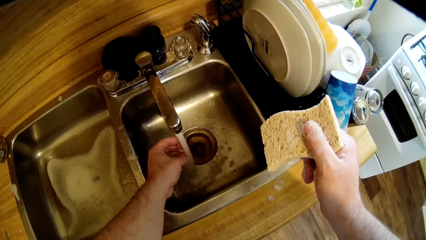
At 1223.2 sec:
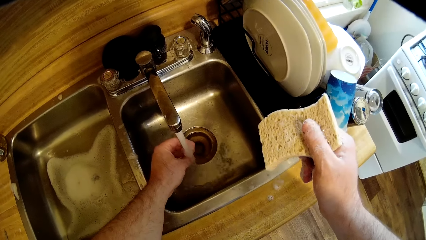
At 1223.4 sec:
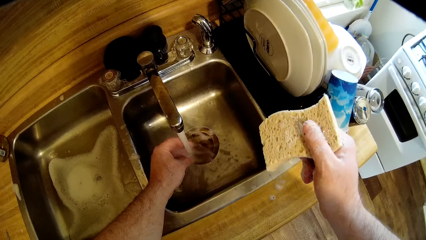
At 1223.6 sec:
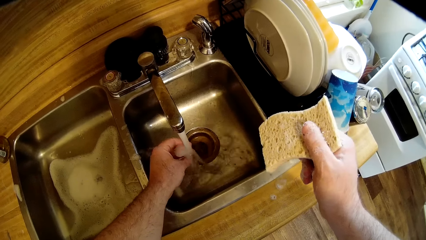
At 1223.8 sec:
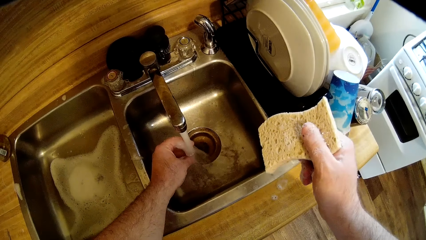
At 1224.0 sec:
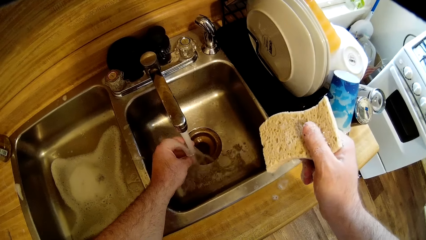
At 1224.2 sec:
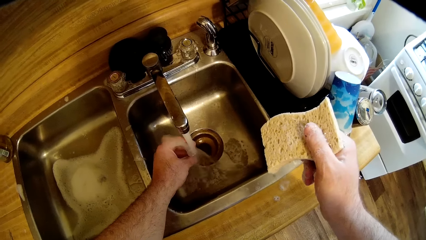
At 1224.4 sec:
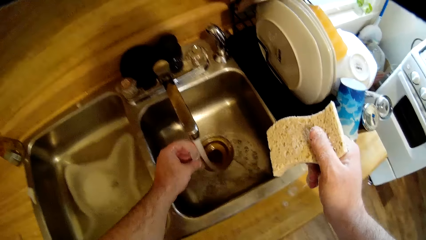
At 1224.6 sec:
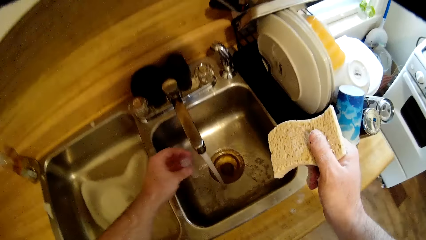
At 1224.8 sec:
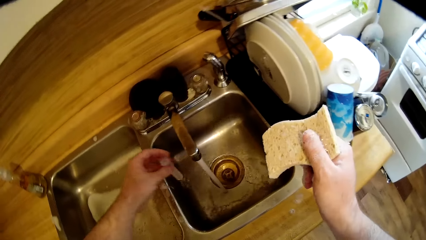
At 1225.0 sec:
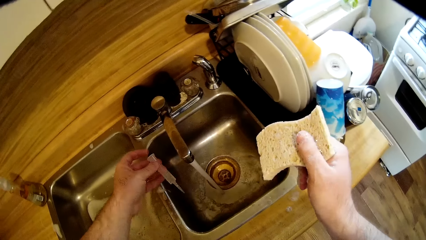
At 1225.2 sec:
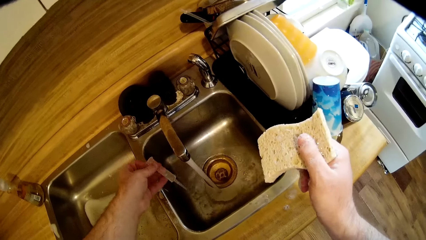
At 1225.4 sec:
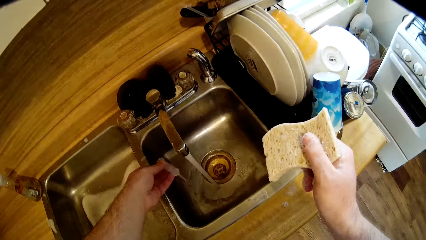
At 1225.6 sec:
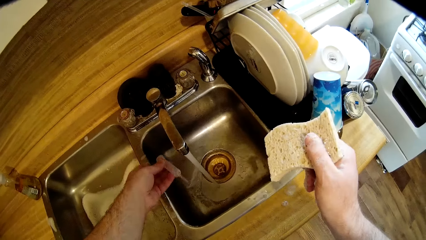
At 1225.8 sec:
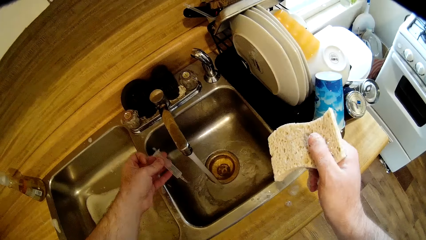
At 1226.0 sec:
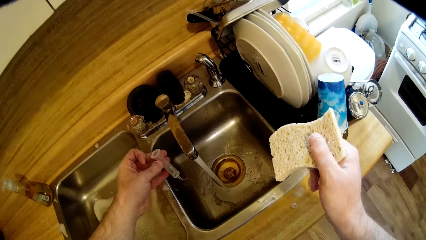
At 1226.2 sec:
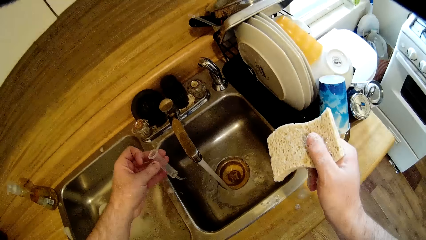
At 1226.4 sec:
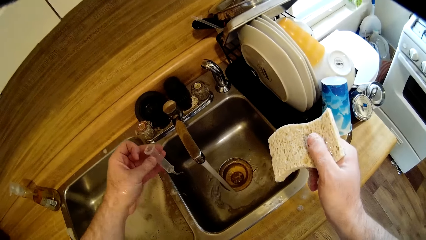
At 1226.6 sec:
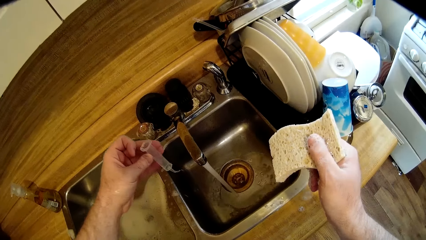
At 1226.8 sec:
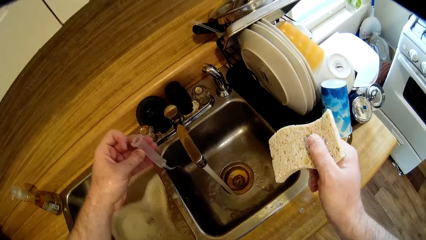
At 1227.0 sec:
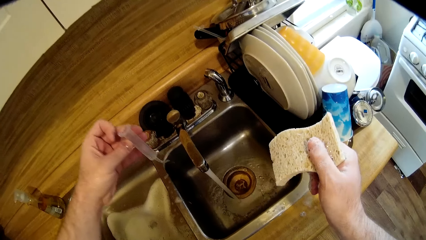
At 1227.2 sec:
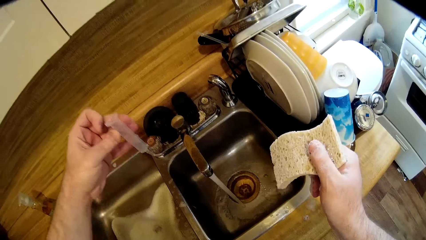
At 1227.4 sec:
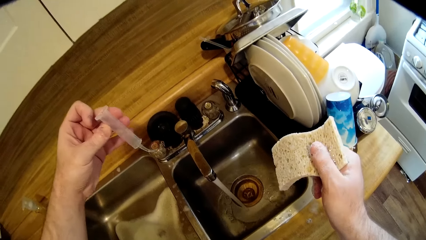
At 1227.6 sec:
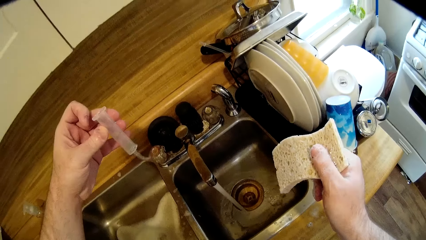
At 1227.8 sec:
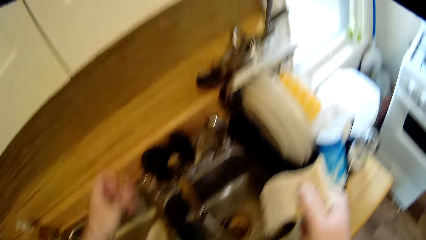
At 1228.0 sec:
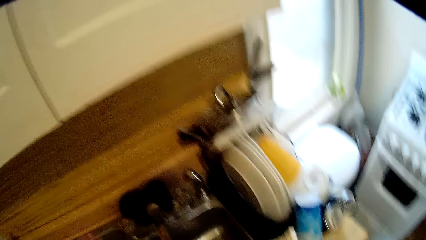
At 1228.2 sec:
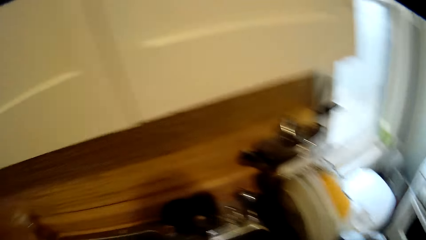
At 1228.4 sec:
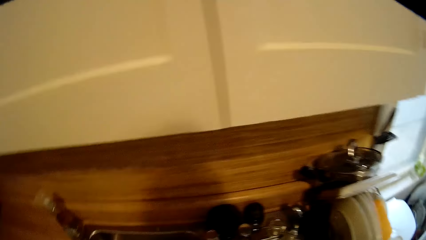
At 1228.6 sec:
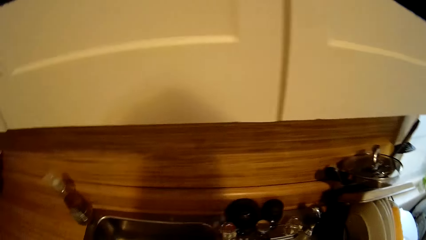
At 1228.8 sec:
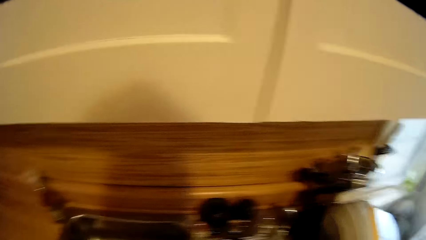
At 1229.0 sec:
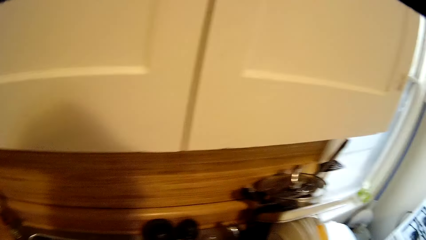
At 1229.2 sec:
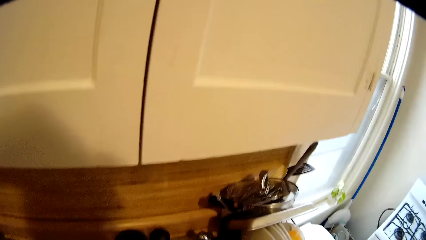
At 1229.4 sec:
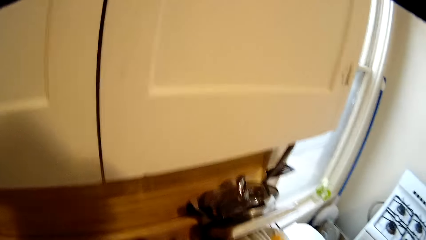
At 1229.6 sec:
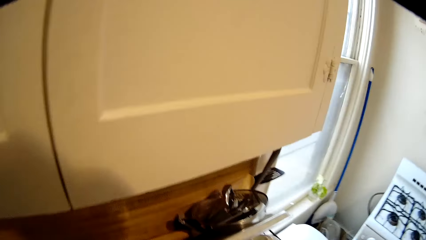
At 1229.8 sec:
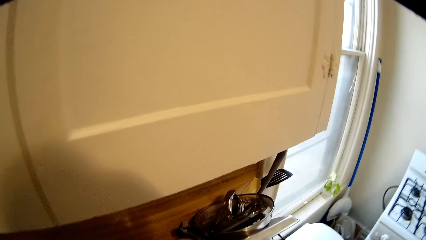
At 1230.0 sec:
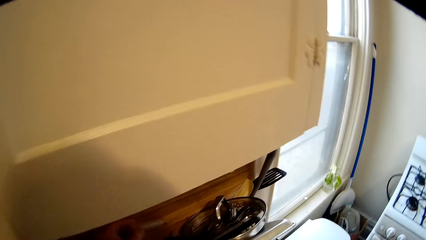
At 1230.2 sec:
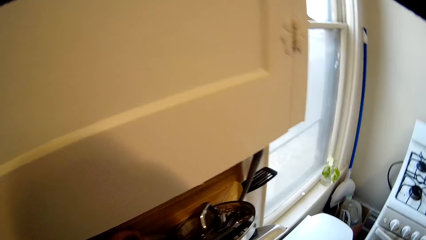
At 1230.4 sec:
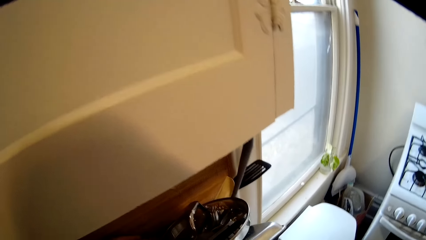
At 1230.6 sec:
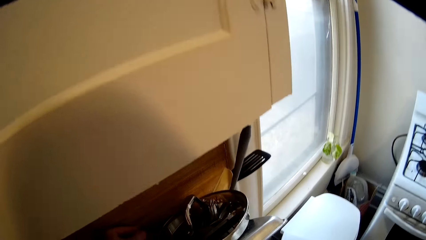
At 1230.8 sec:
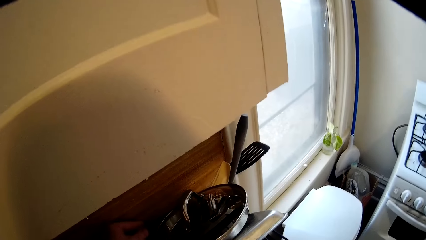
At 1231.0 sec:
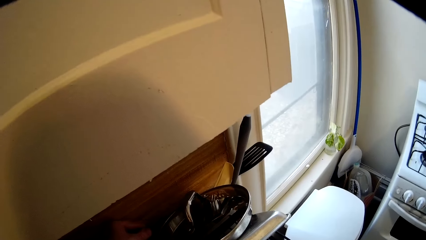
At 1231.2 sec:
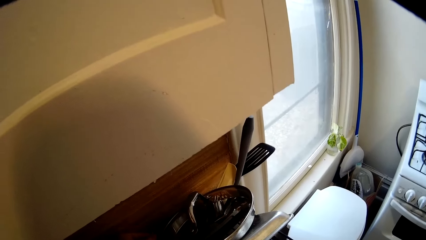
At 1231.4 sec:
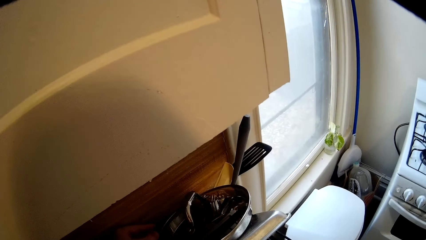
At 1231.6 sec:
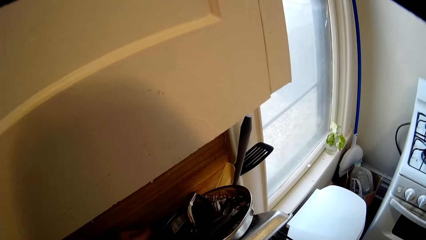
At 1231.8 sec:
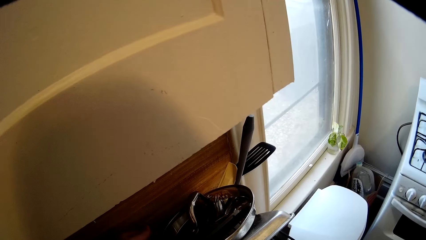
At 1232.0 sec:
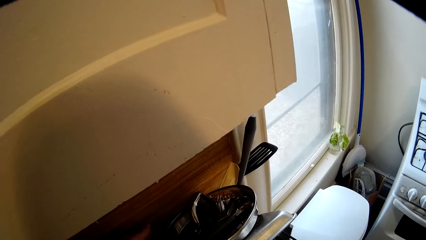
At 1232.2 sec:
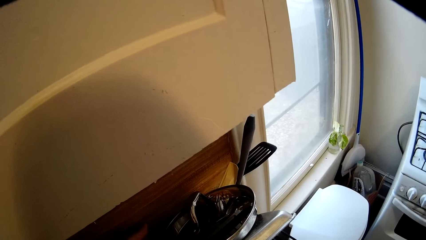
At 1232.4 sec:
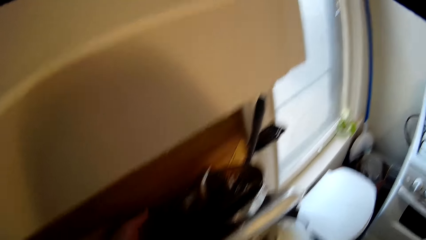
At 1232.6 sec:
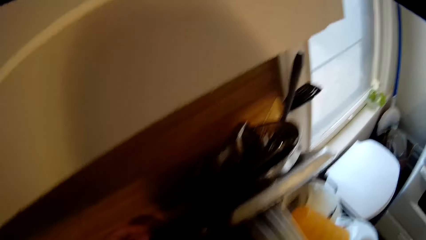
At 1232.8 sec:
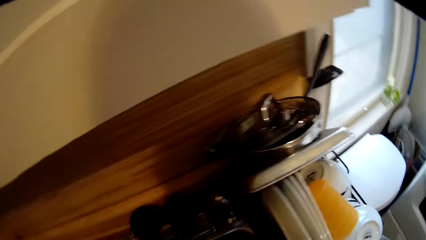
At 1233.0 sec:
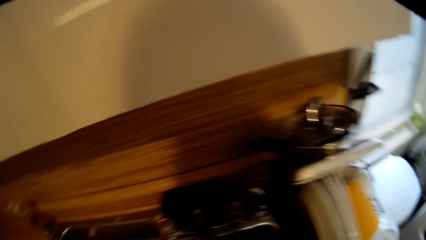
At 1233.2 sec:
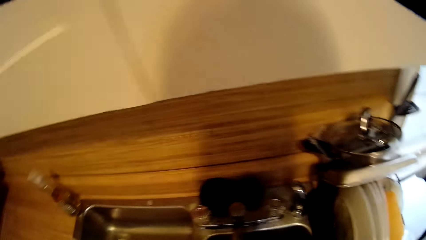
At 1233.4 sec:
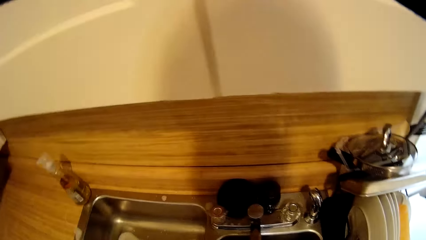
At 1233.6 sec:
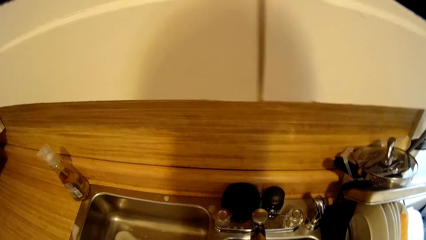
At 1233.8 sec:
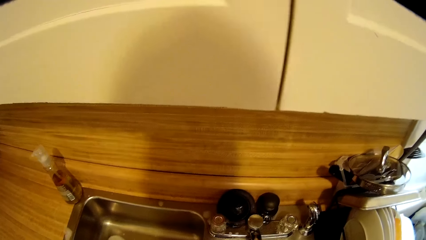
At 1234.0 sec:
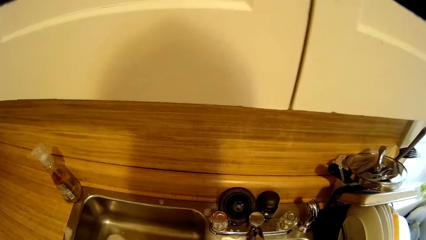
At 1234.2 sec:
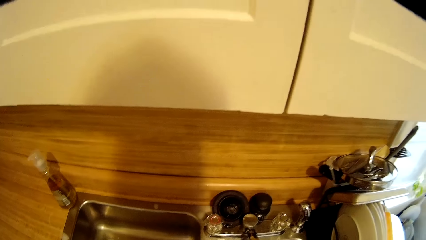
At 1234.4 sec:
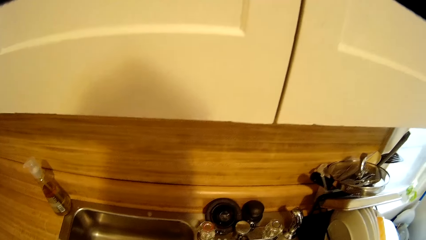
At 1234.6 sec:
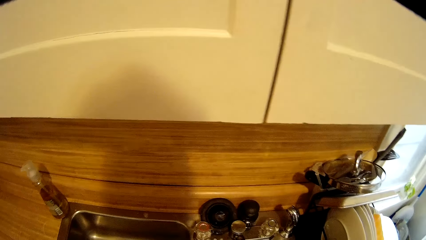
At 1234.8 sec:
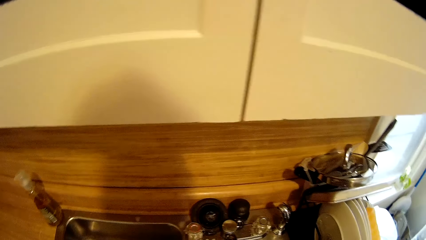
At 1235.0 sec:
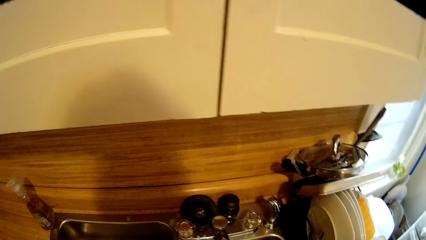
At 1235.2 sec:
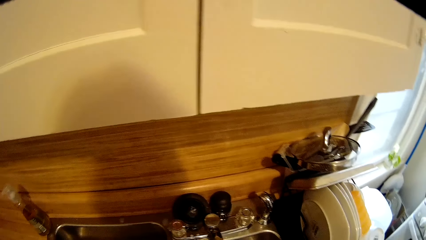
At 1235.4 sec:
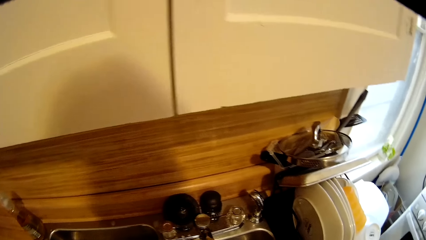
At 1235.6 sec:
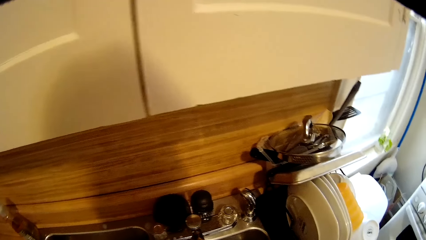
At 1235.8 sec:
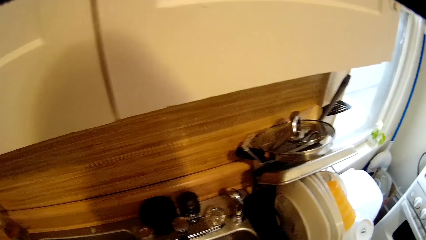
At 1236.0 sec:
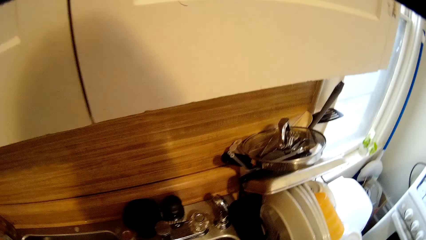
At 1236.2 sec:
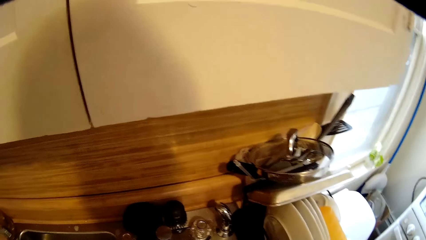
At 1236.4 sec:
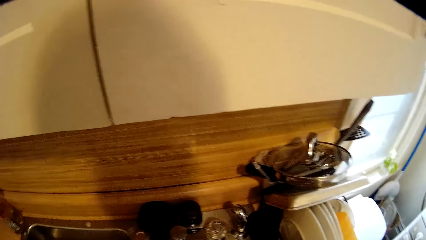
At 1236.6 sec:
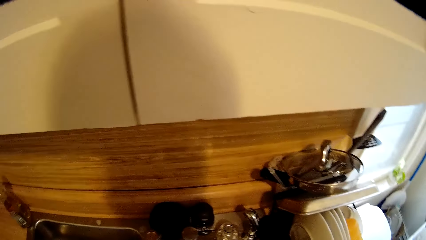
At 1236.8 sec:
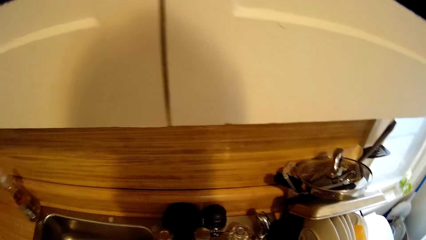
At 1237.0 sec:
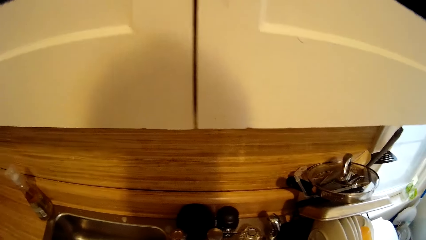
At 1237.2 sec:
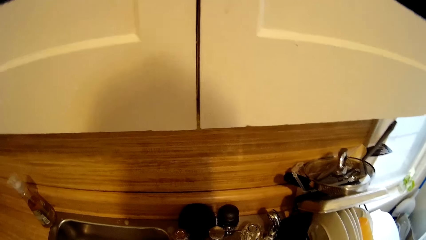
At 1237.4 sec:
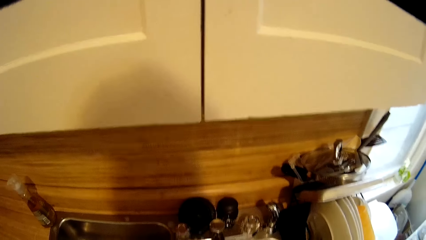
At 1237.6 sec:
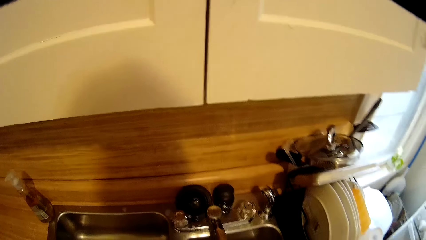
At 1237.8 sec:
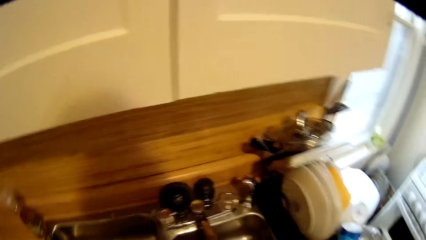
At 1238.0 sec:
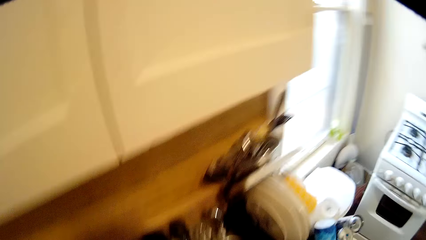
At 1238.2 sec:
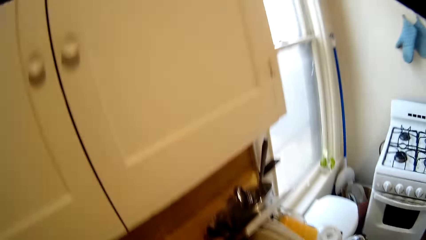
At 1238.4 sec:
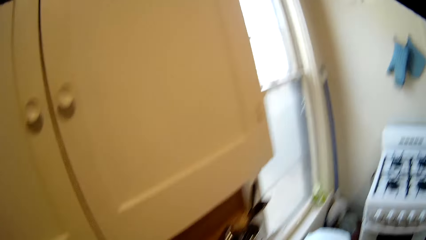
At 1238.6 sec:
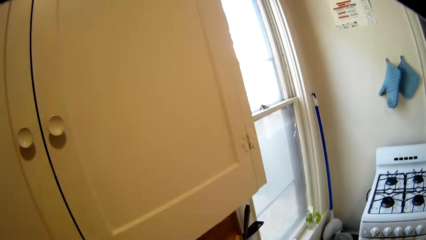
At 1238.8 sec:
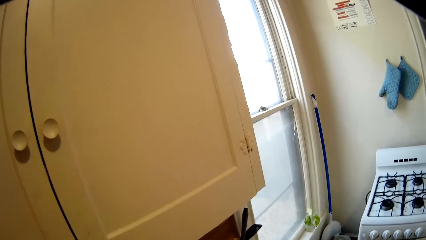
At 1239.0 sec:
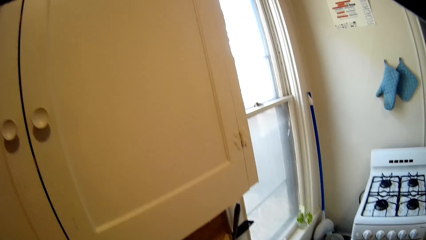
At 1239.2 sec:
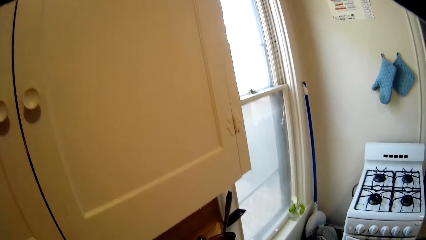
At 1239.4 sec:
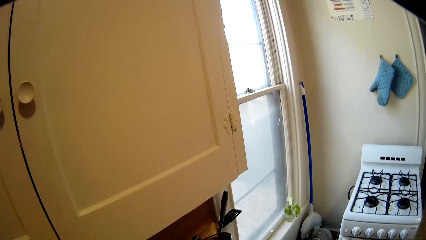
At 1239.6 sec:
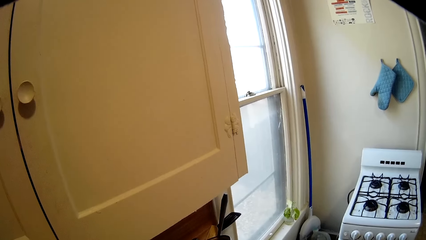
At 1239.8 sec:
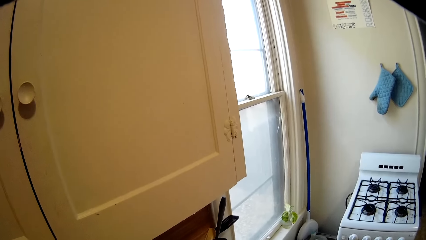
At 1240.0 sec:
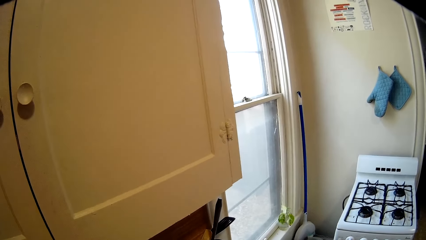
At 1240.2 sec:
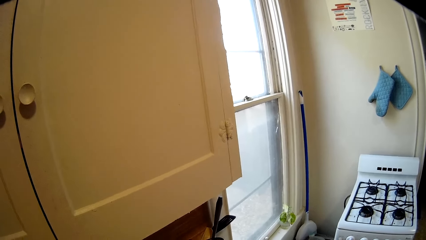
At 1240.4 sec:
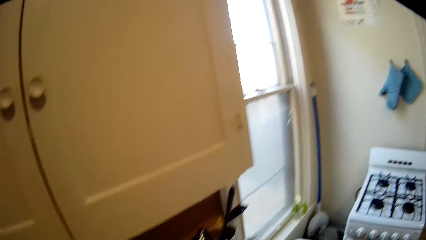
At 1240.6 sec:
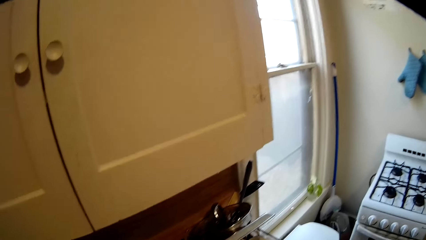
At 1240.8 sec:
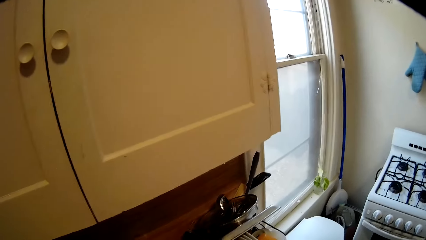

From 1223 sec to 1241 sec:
The camera wearer looks around. They pour water in the sink from the syringe. They lift a hand upwards. They look around. They put the syringe on the utensils. They move around and look around.
